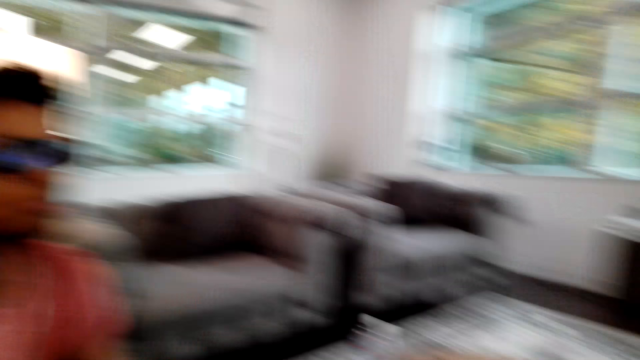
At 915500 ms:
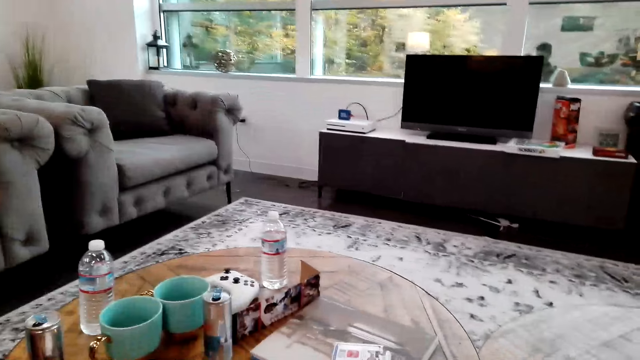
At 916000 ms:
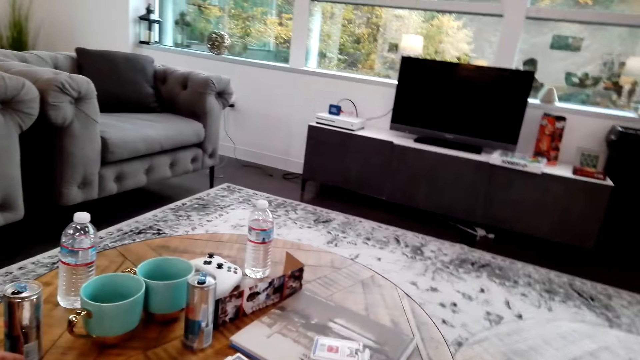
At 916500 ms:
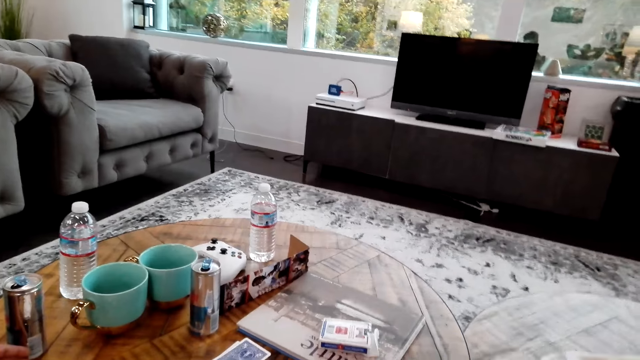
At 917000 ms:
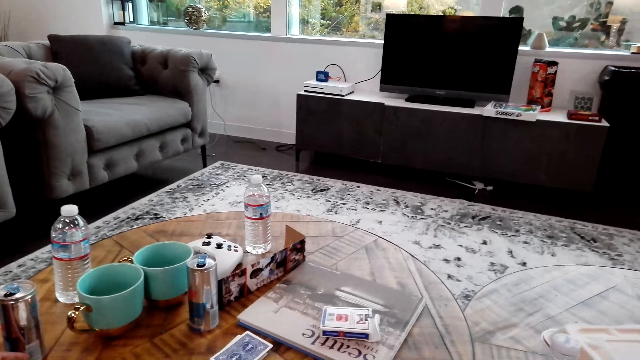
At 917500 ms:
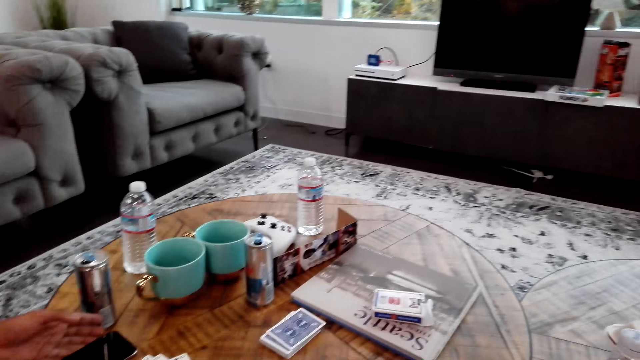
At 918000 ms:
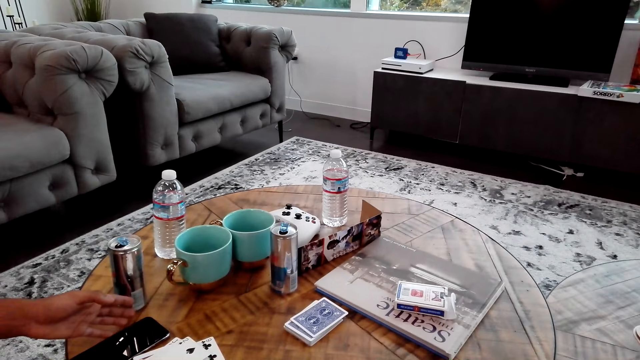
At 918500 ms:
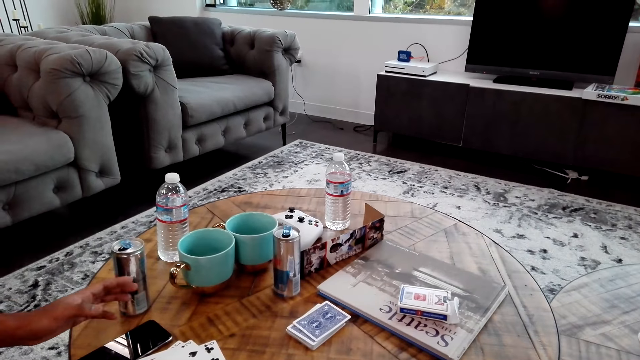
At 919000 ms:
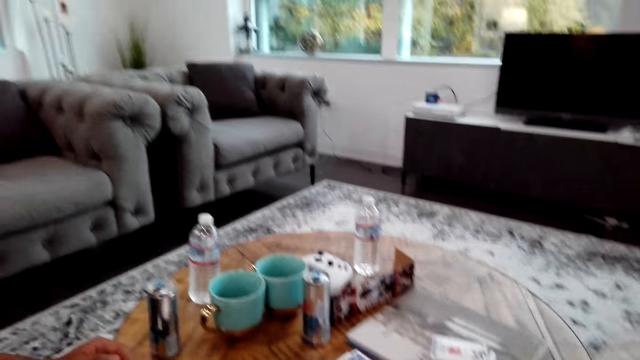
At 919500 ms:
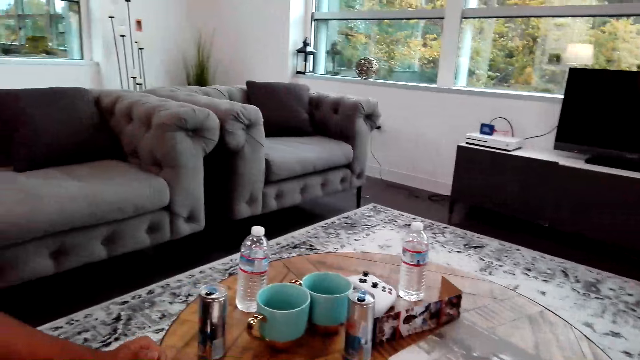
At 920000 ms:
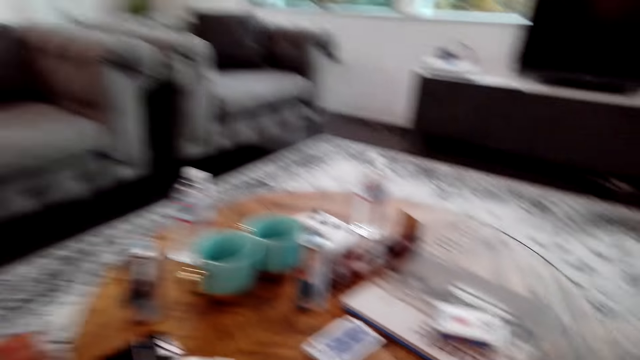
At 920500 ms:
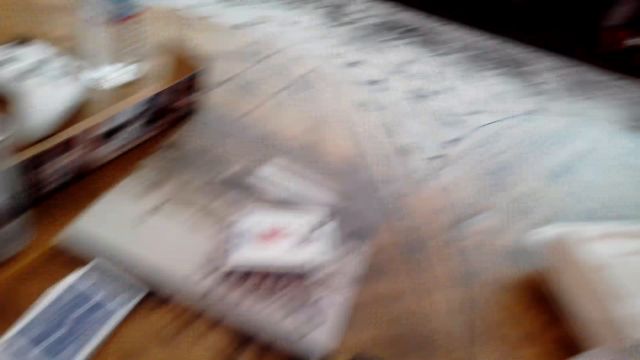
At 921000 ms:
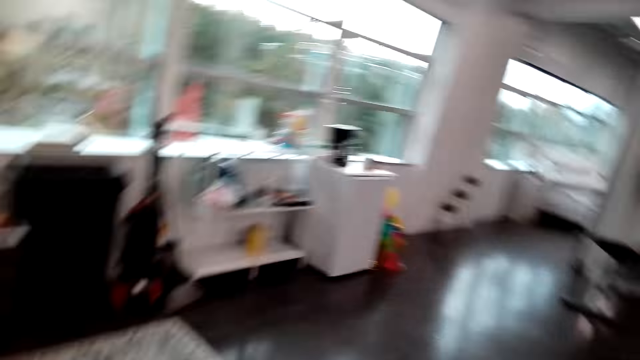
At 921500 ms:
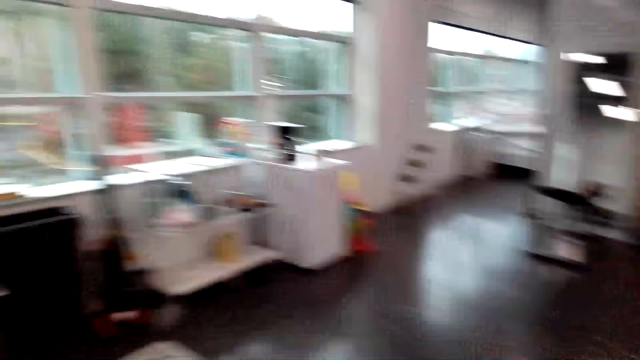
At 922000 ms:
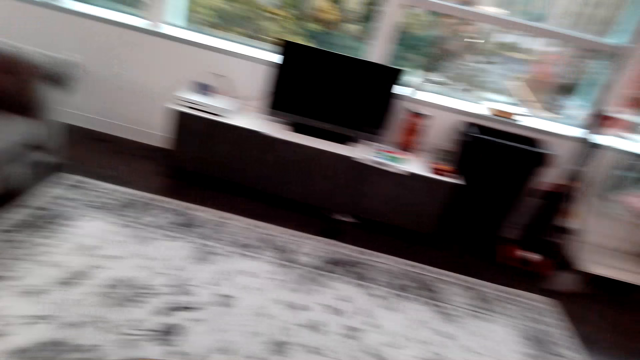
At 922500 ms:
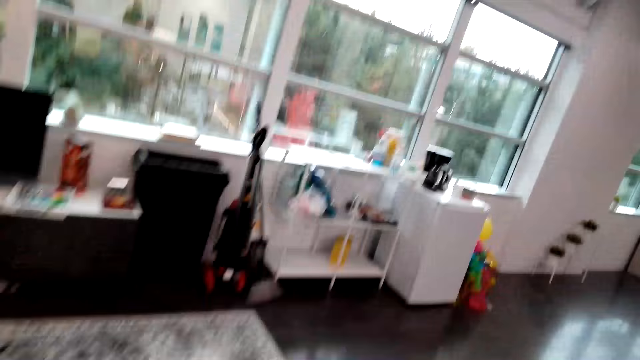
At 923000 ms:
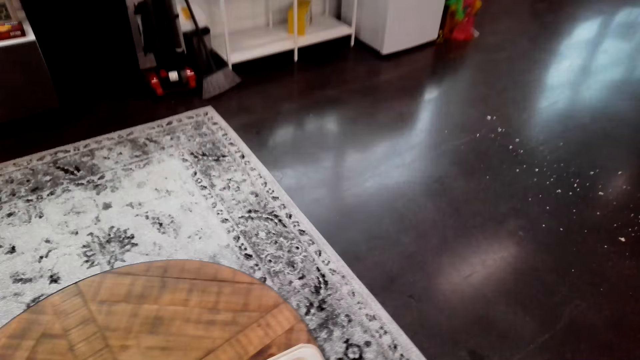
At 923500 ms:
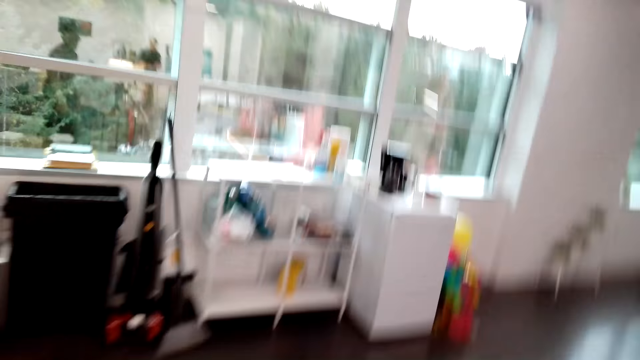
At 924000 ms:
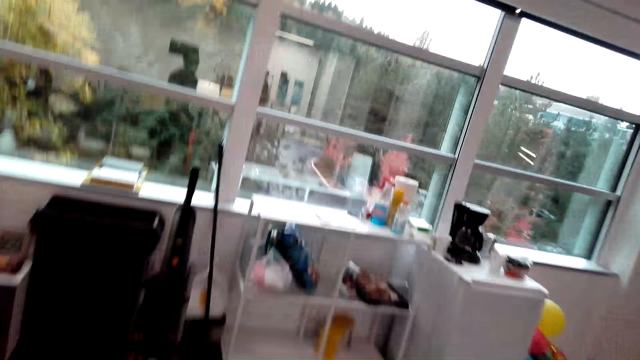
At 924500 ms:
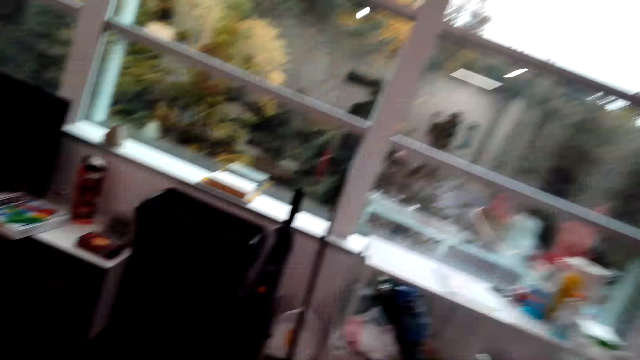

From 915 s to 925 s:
A man puts the cellphone on the table. The camera wearer looks around the room. They walk on the floor.

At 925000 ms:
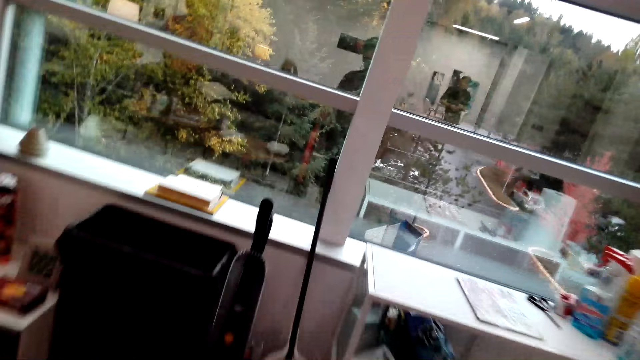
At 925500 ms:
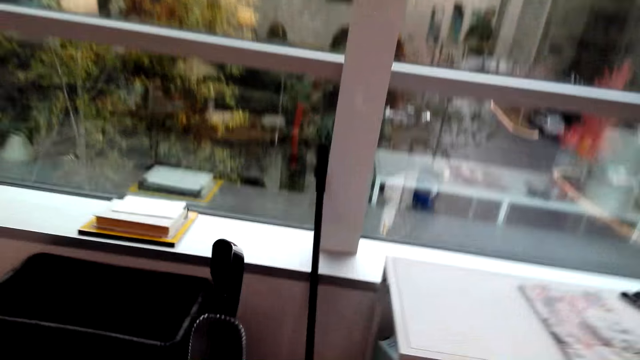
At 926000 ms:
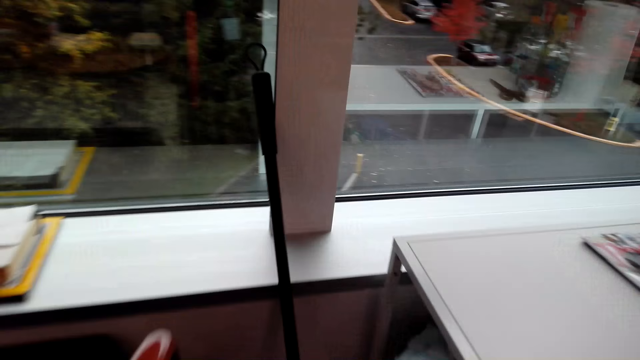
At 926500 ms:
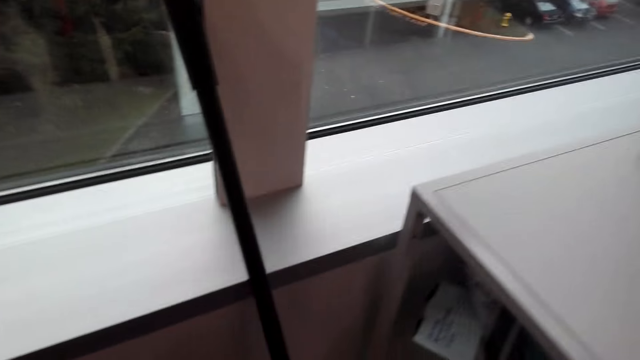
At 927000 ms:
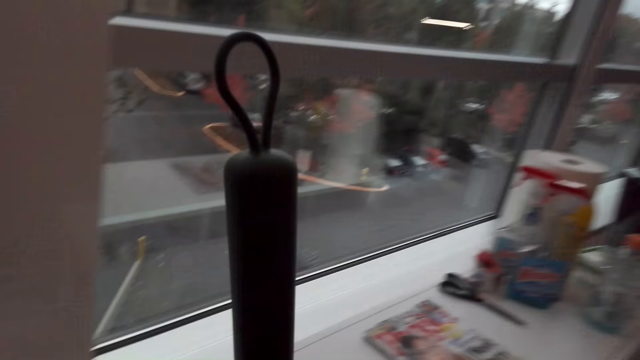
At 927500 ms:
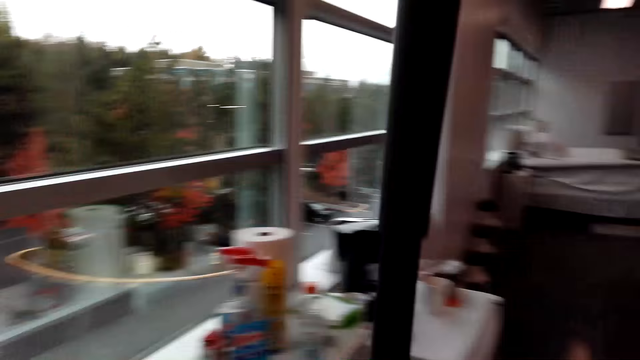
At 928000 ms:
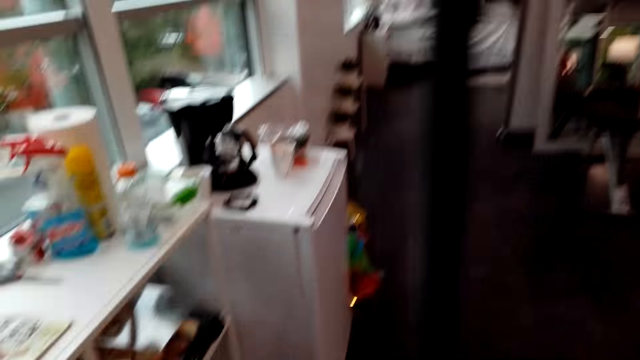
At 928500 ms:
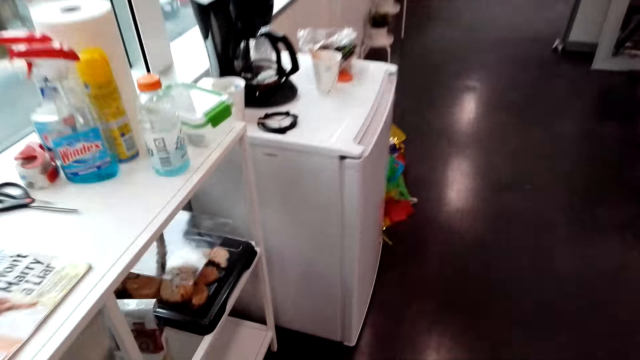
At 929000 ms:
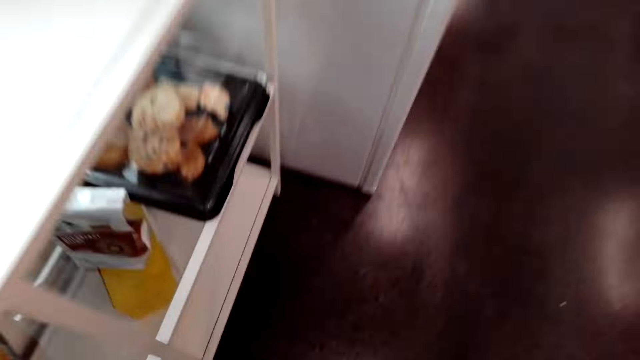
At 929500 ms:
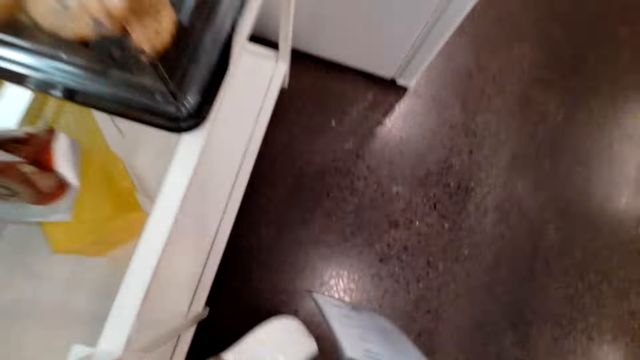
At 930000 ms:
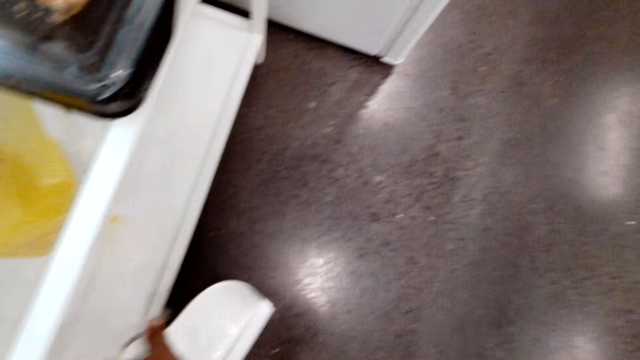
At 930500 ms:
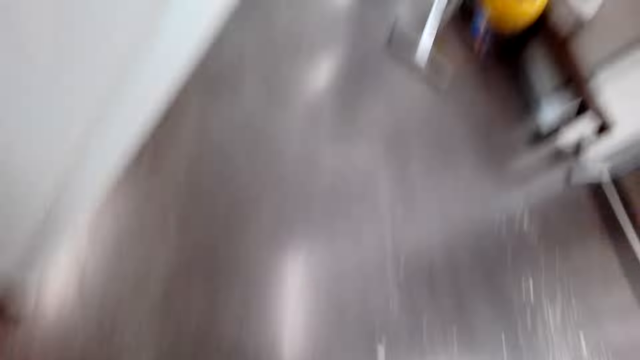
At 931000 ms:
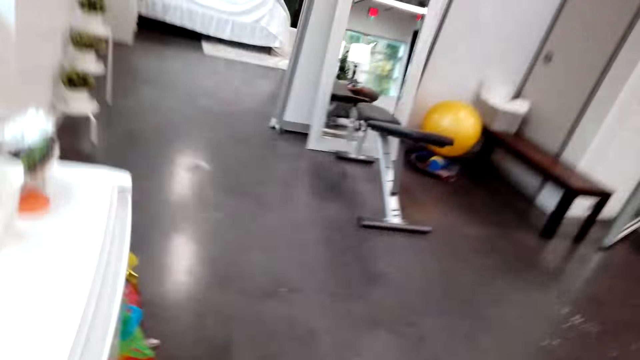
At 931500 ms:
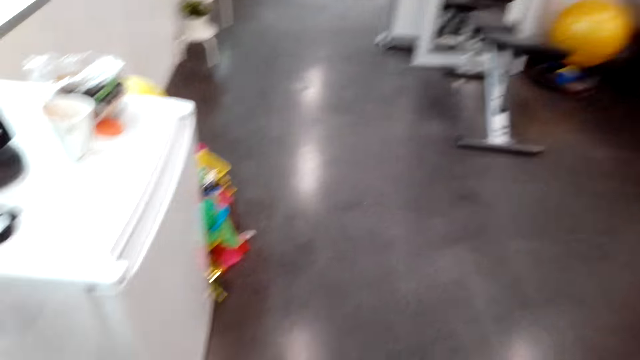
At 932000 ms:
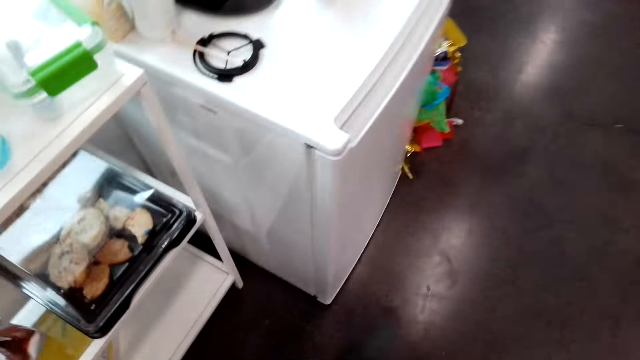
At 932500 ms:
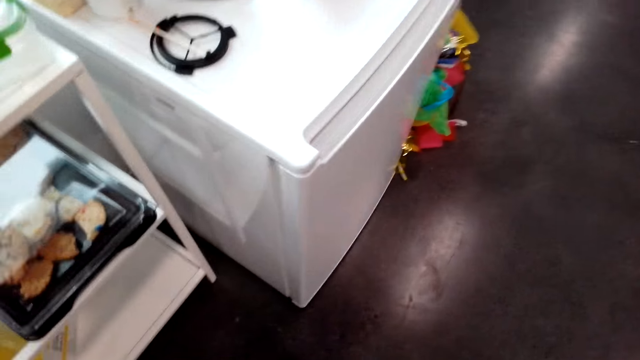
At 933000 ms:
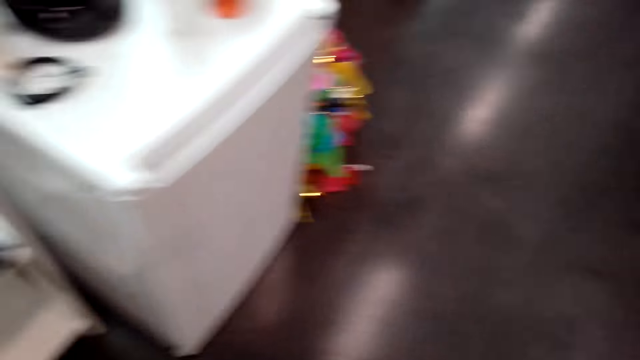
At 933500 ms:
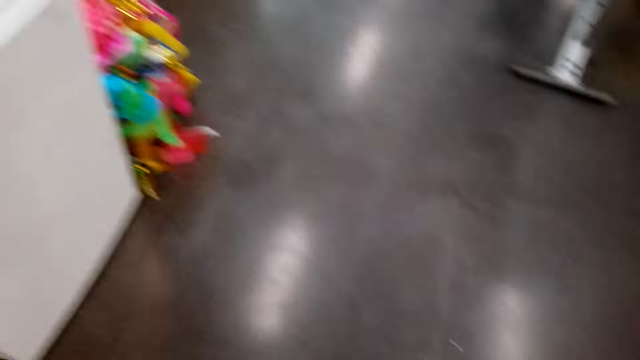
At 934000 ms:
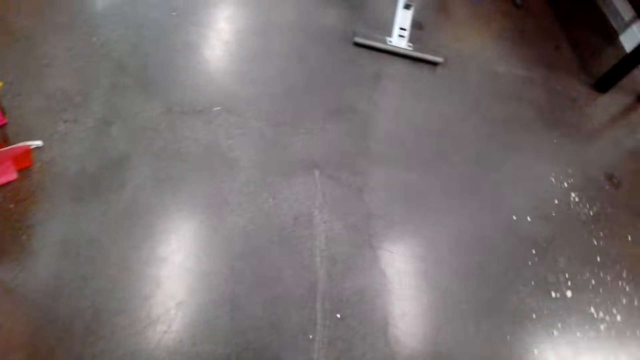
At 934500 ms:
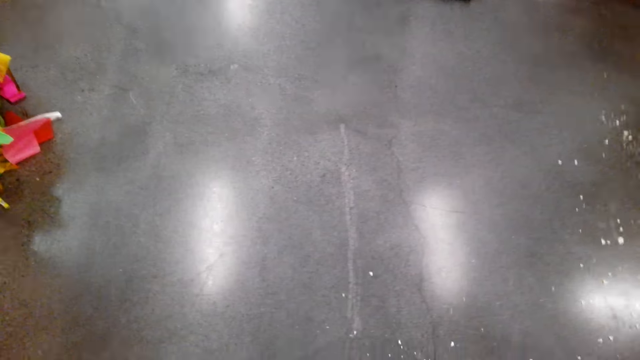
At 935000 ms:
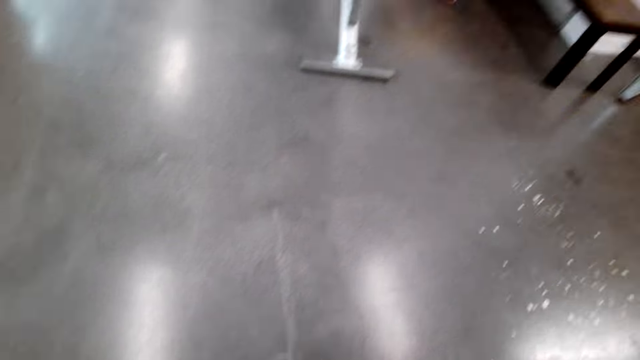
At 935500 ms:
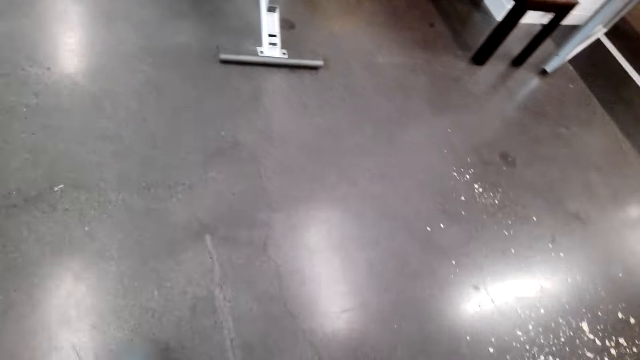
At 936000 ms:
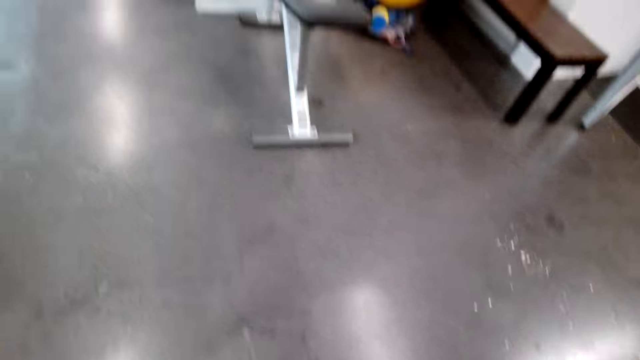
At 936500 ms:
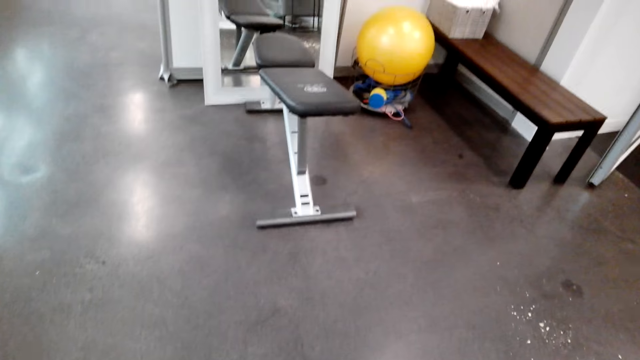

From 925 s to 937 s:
The camera wearer takes a hand broom. They move the broom. They collect dirt using a dust picker. They pick up a dust pan. They look around the room.
